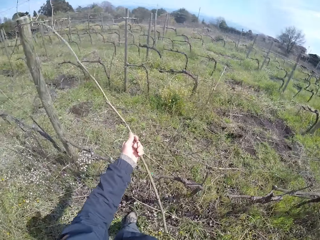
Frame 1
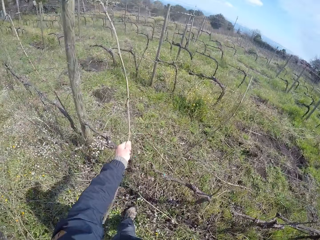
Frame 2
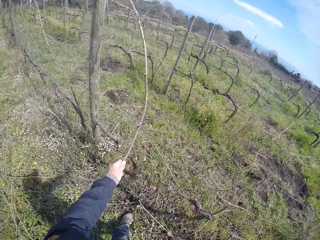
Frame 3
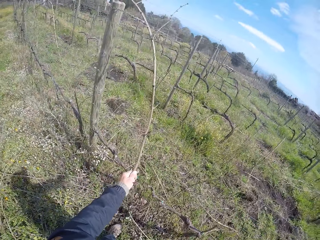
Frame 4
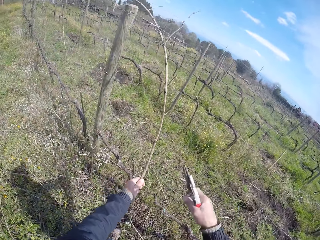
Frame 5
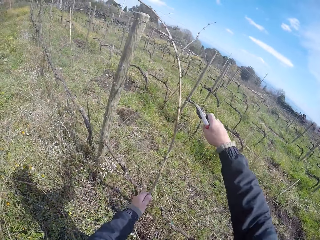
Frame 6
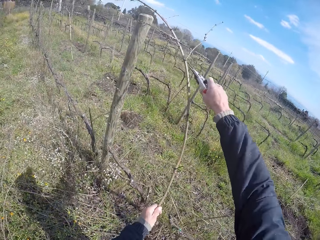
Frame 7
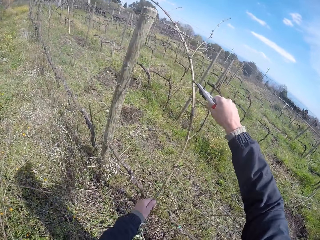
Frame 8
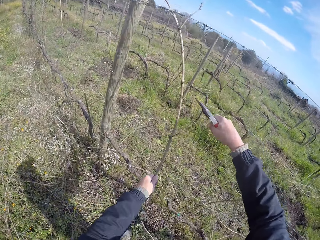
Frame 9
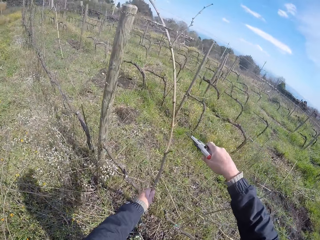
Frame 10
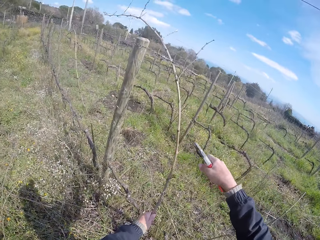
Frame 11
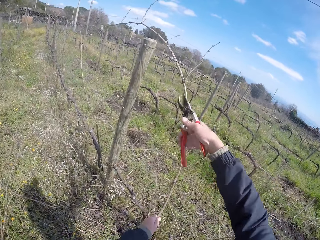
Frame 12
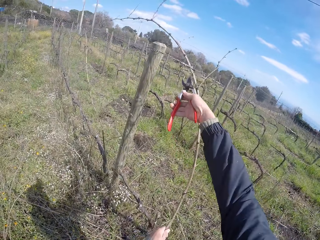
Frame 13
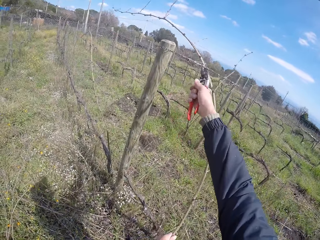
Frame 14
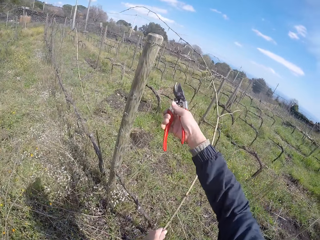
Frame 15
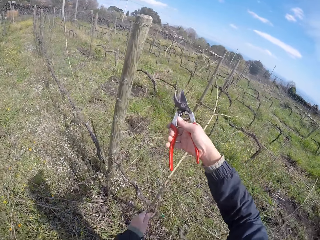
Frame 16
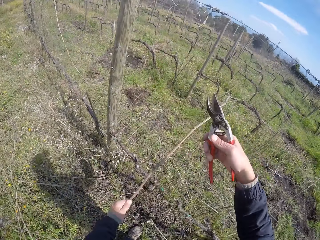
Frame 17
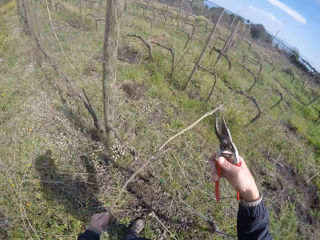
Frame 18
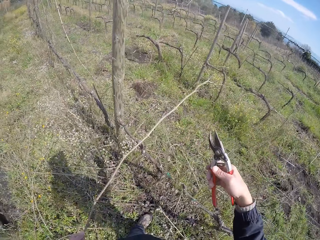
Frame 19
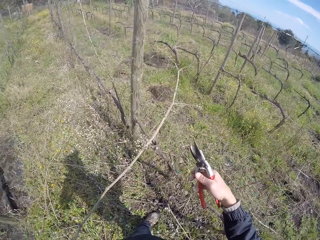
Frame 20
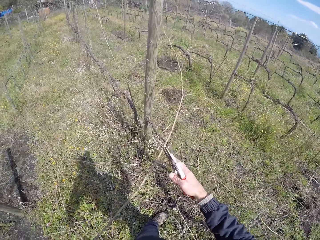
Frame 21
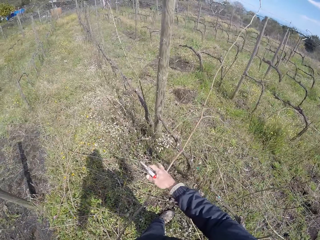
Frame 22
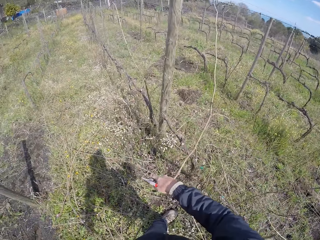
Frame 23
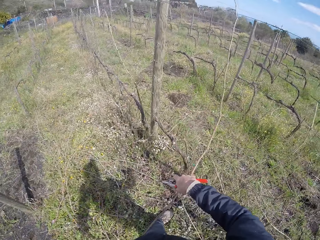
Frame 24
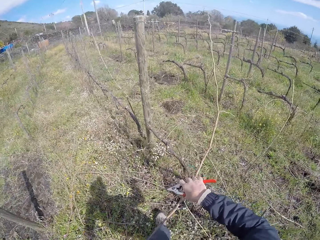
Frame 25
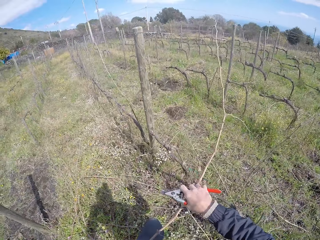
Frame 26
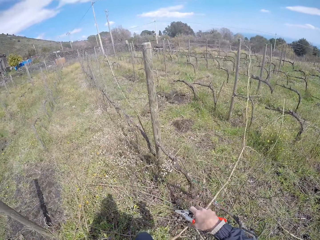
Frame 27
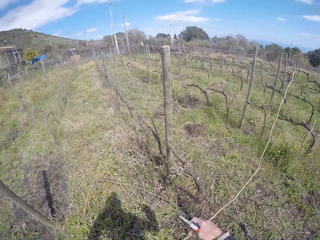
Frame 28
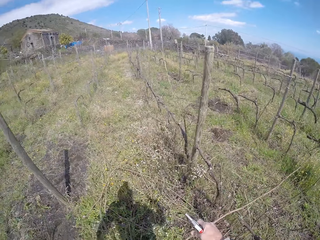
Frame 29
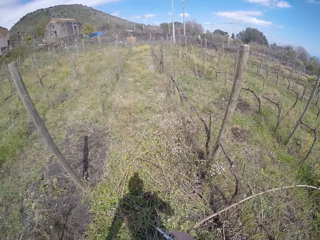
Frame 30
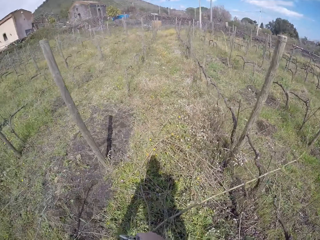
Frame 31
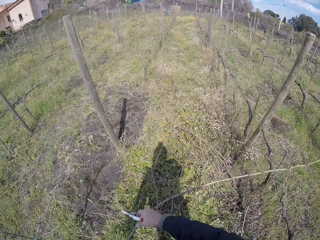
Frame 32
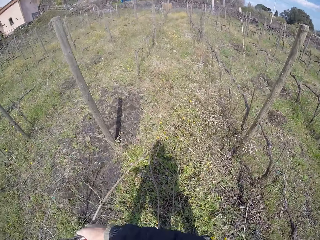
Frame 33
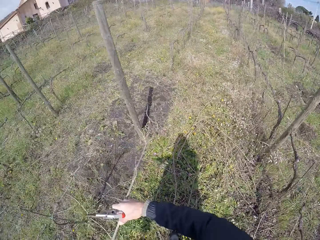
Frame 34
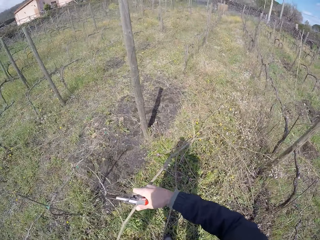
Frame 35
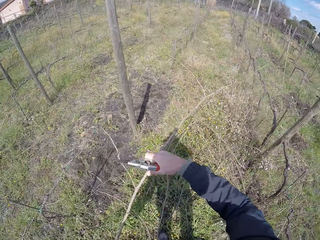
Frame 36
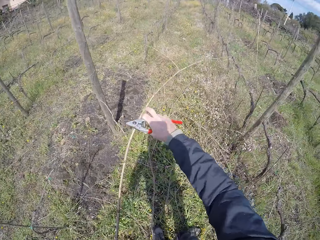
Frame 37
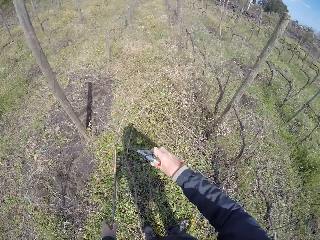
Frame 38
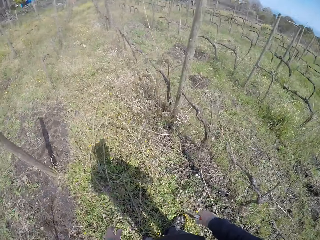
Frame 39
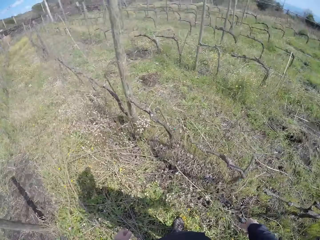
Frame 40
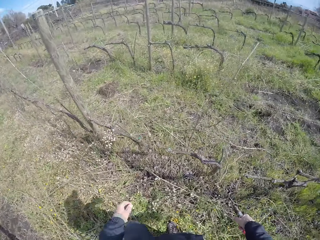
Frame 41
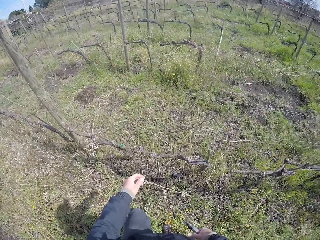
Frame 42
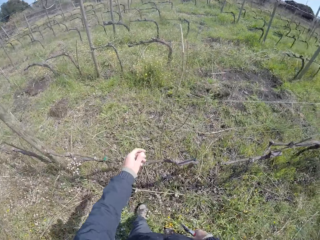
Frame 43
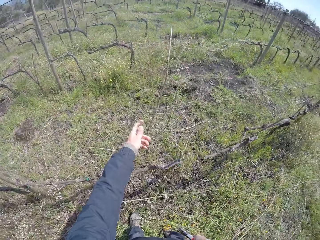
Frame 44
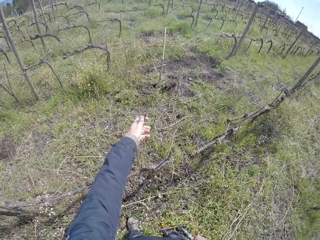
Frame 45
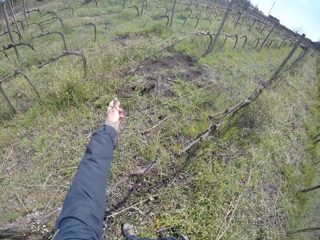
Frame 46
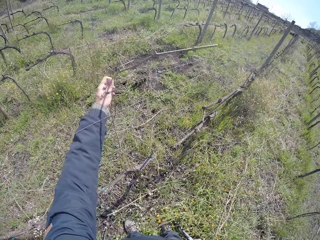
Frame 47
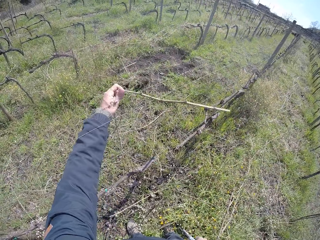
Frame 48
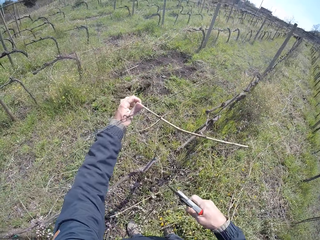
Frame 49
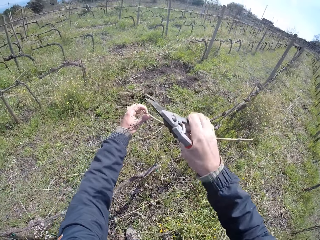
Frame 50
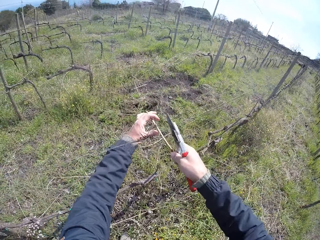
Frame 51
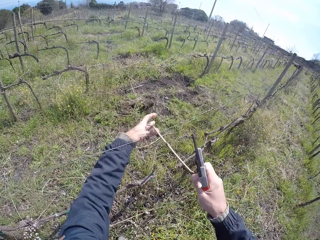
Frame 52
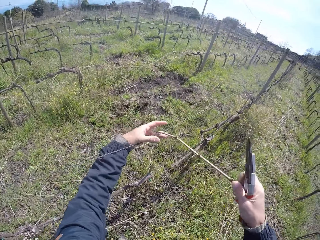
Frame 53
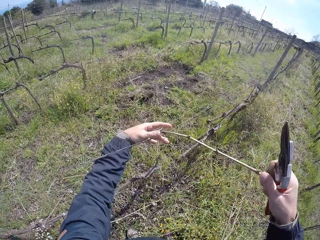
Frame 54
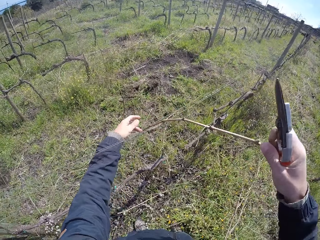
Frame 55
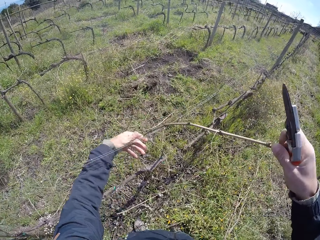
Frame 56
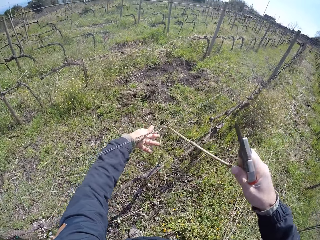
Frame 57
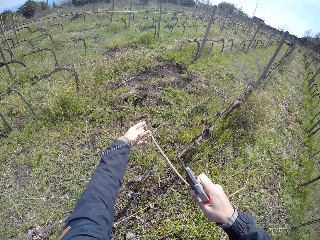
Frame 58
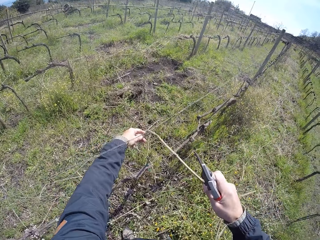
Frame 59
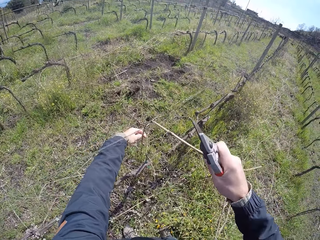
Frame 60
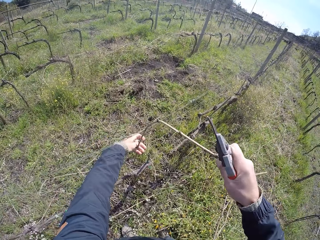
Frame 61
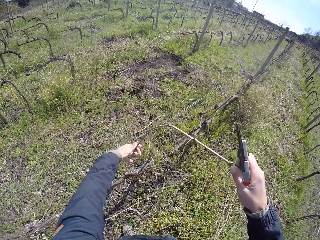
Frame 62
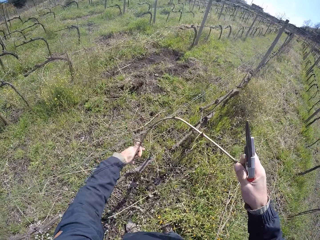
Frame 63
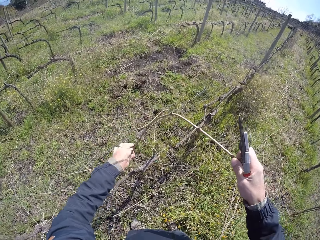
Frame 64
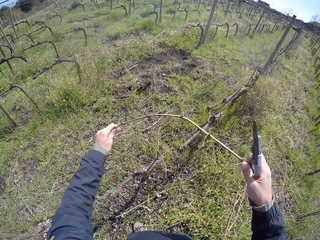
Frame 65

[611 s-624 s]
The camera wearer removes a dry branch on the fence. He prunes the twig with the pruning shears in his right hand. He holds the twig with his right hand. He drops the twig in his right hand on the floor. He removes a twig from the fence with both hands.

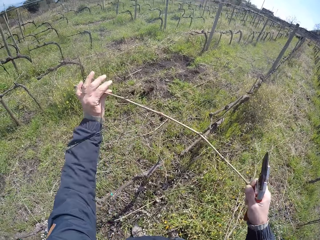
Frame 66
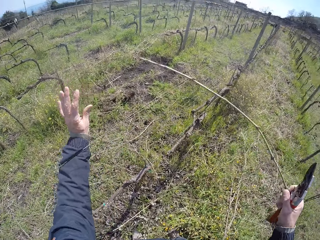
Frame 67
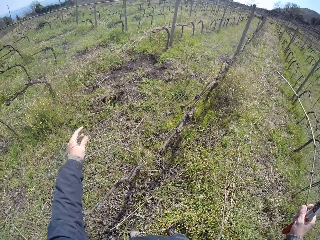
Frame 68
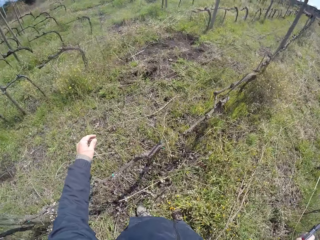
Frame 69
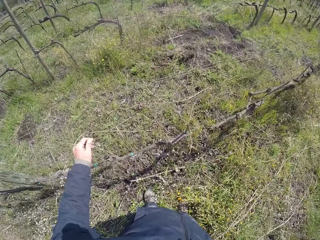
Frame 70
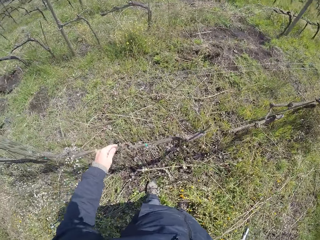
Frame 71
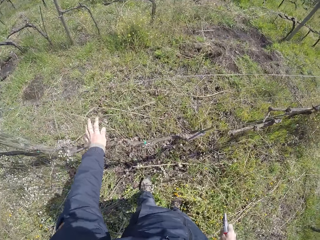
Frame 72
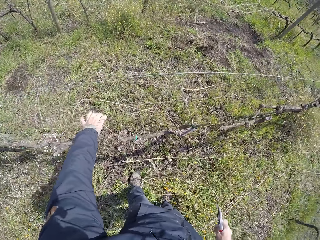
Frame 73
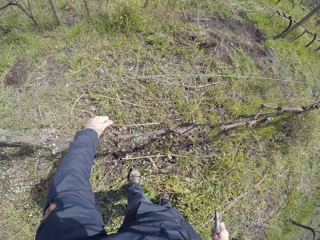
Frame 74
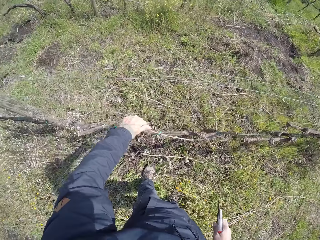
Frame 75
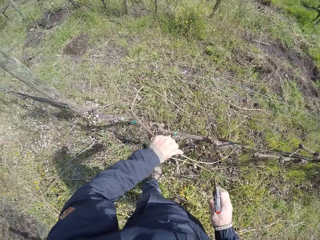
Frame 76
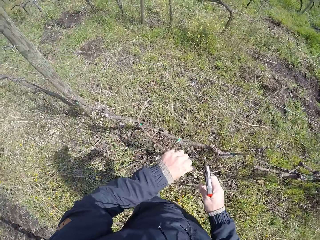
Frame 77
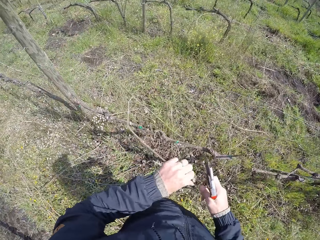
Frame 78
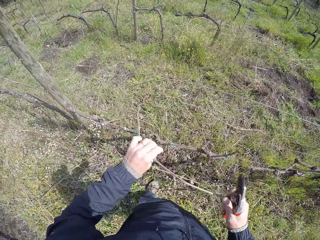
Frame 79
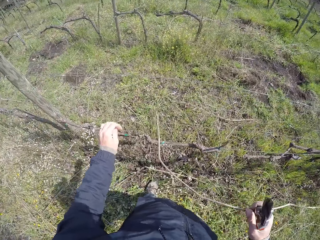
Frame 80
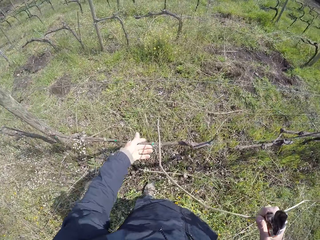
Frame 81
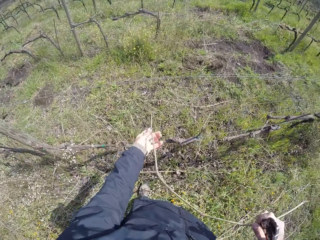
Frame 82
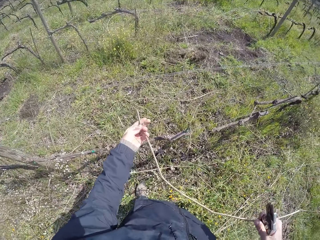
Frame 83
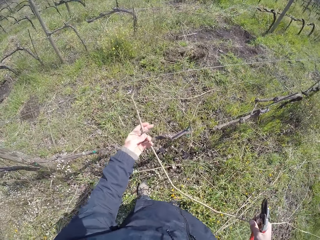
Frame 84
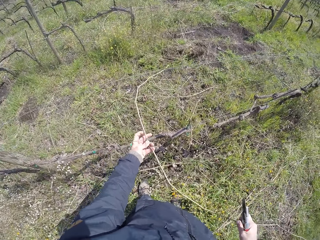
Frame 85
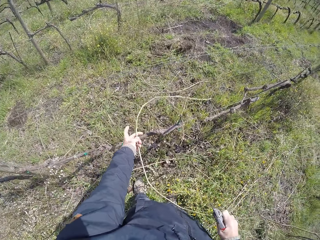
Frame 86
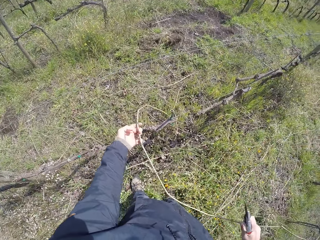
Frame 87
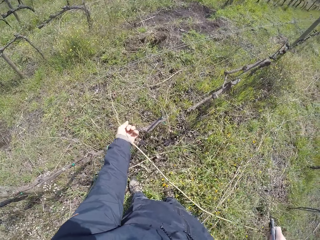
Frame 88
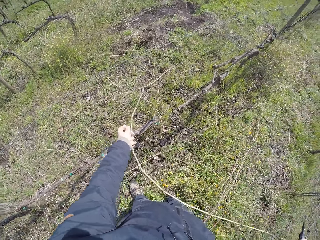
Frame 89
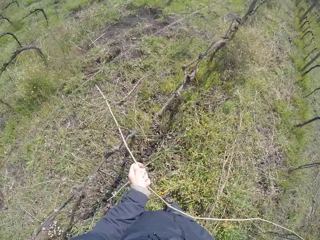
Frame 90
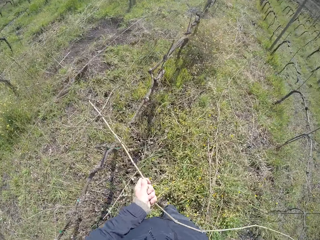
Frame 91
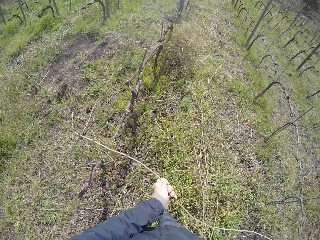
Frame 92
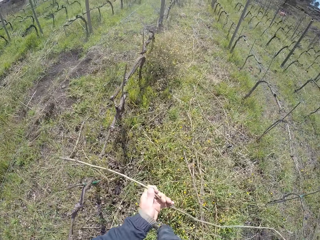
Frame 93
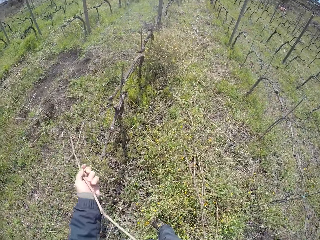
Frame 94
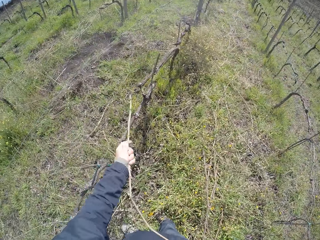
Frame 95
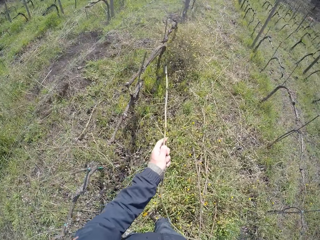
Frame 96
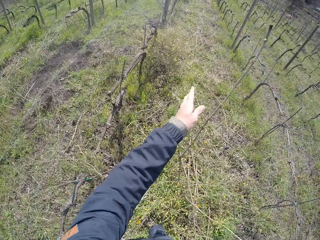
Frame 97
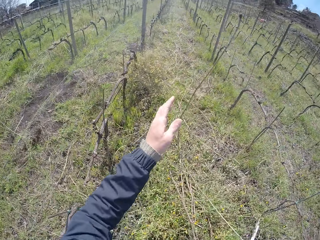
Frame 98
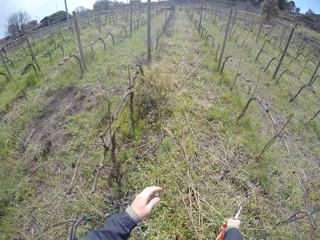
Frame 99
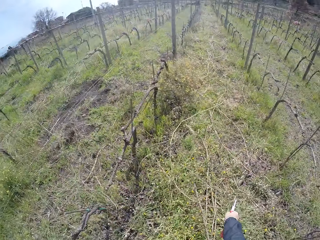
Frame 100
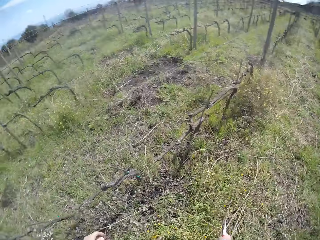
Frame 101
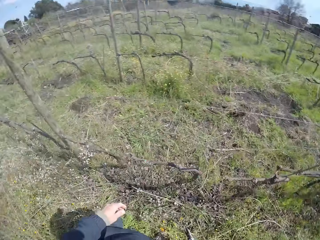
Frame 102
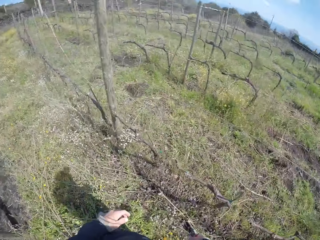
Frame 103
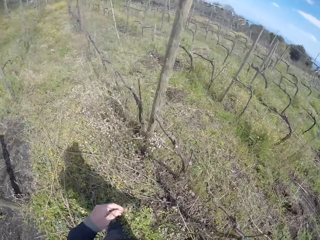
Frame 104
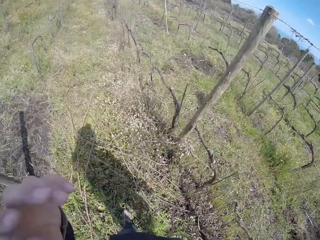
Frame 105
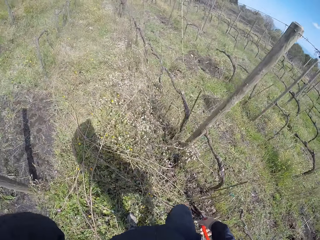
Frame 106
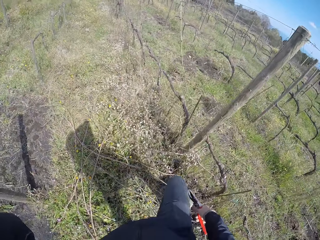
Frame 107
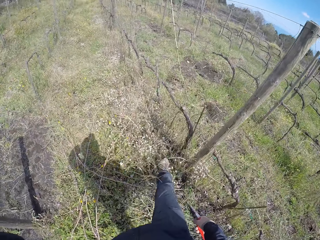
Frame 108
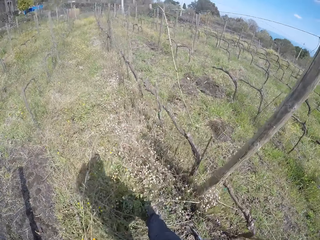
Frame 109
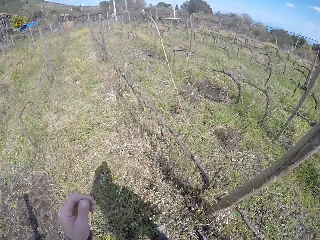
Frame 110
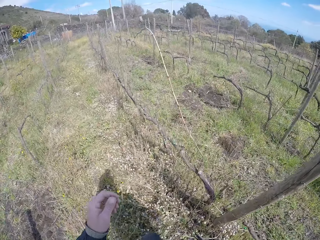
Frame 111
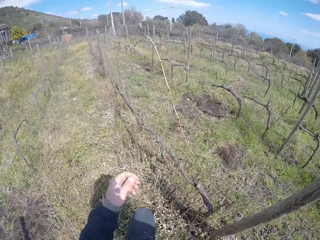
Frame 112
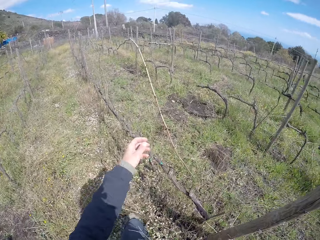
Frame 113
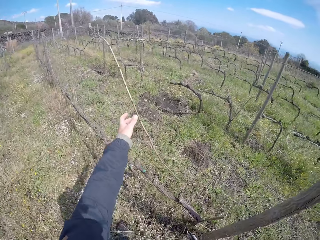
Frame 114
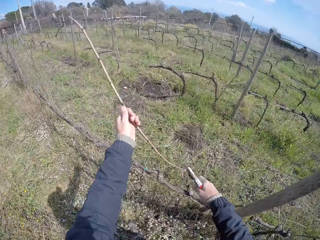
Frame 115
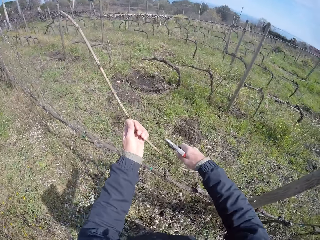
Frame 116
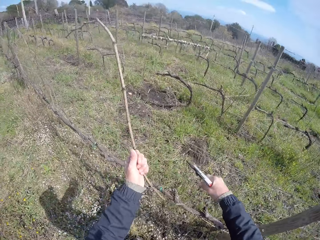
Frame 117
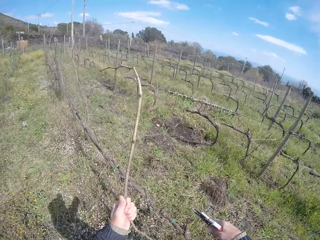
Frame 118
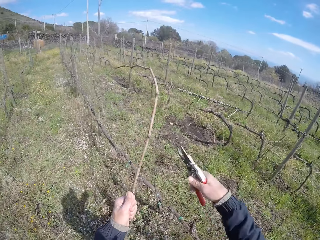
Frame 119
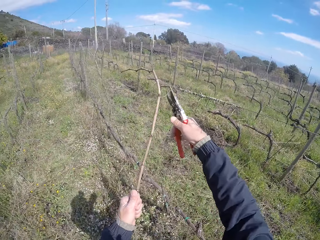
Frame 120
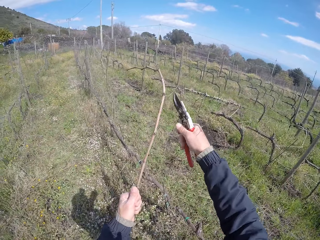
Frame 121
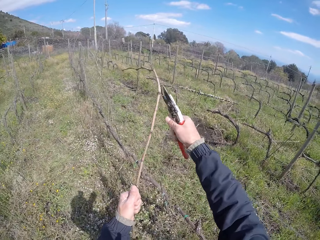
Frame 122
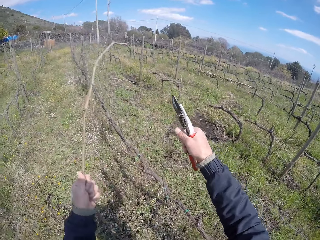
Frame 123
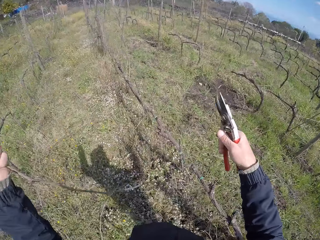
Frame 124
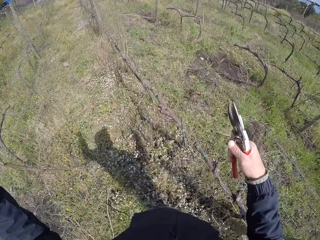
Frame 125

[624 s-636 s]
The camera wearer drops the twig in his right hand on the floor. He removes a twig from the fence with both hands. He drops the twig in his right hand on the floor. He turns around. He touches his head with his left hand. He walks in the garden. He pulls a twig from the fence with his left hand. He prunes the twig with the pruning shears in his right hand. He drops the twig in his left hand on the floor.
